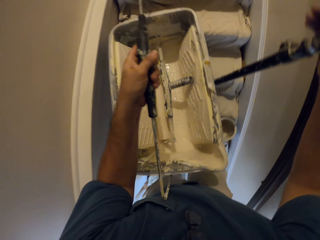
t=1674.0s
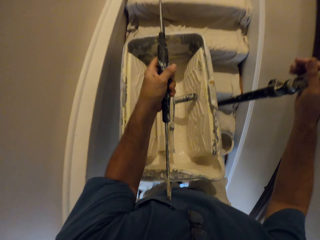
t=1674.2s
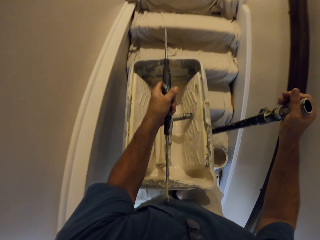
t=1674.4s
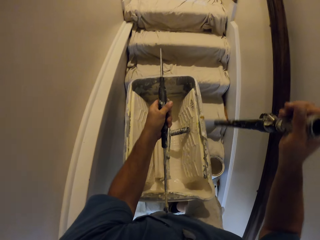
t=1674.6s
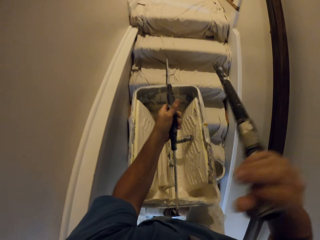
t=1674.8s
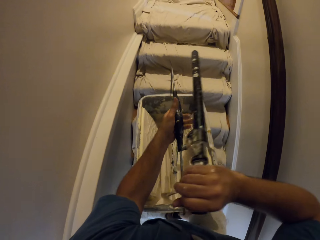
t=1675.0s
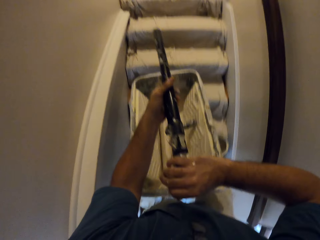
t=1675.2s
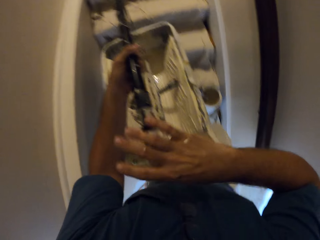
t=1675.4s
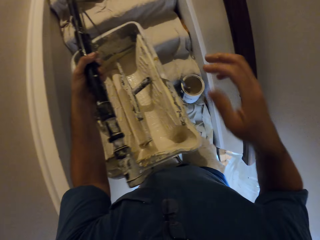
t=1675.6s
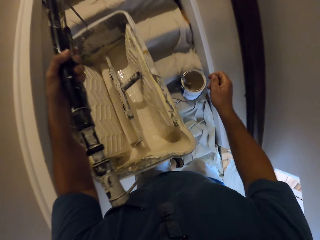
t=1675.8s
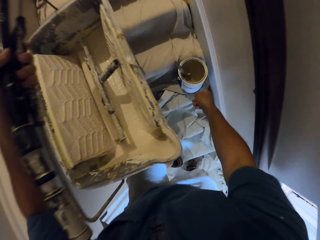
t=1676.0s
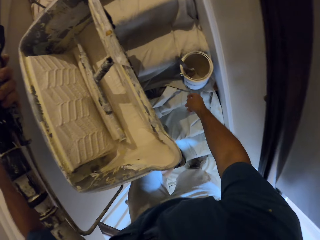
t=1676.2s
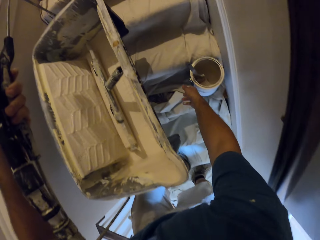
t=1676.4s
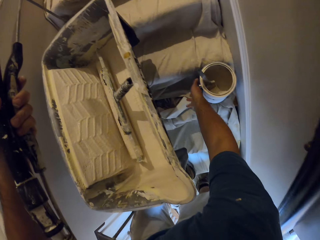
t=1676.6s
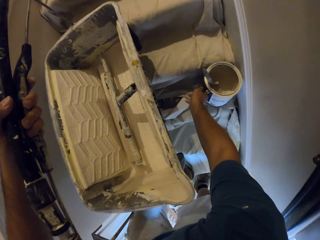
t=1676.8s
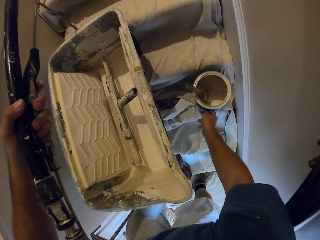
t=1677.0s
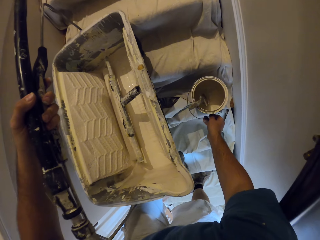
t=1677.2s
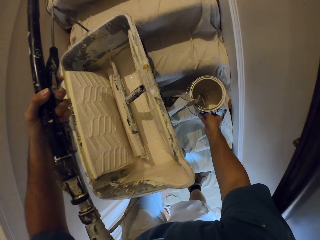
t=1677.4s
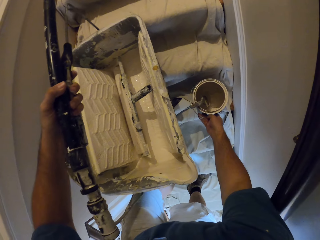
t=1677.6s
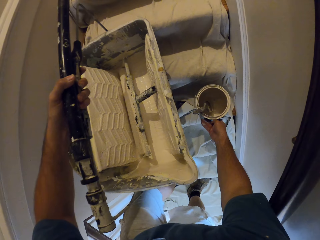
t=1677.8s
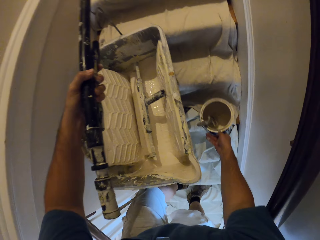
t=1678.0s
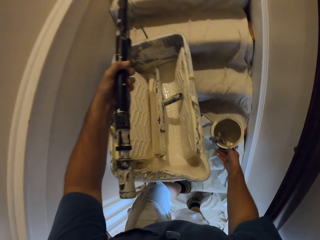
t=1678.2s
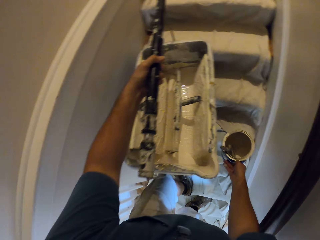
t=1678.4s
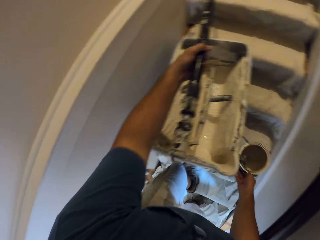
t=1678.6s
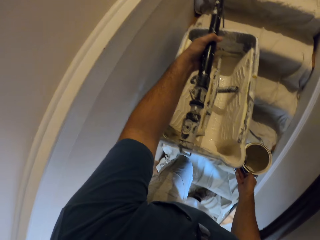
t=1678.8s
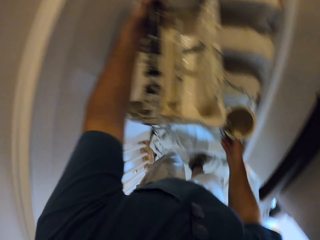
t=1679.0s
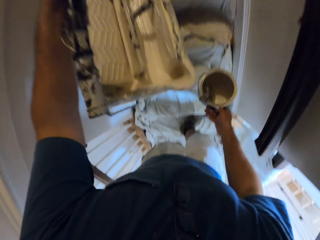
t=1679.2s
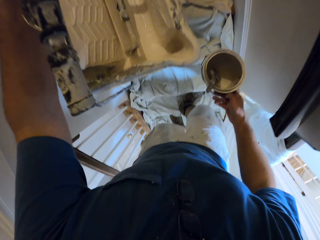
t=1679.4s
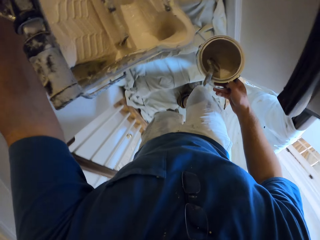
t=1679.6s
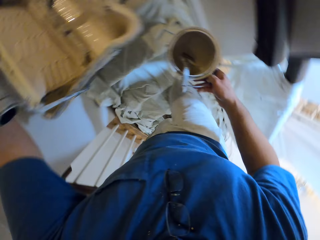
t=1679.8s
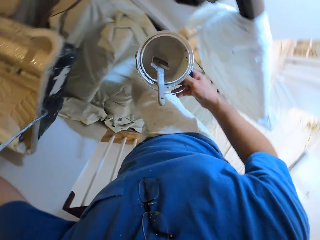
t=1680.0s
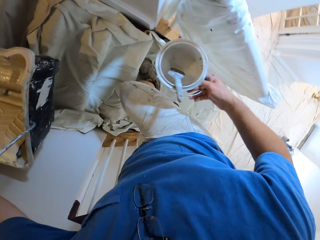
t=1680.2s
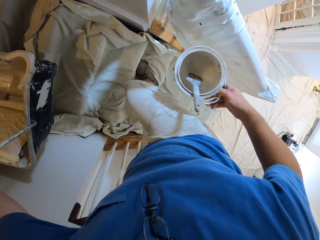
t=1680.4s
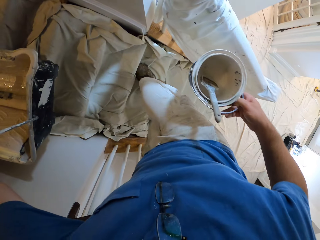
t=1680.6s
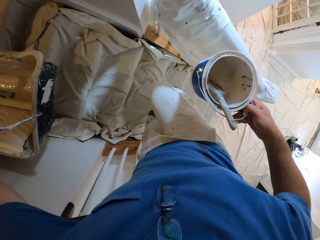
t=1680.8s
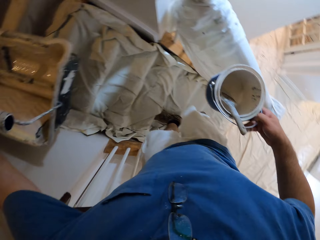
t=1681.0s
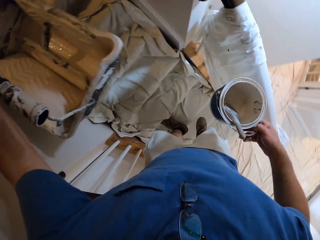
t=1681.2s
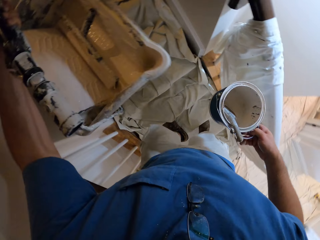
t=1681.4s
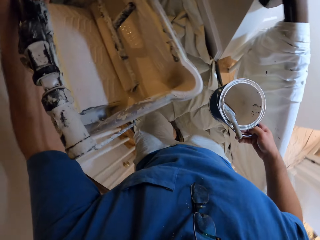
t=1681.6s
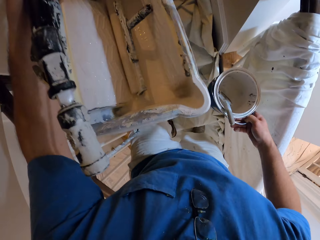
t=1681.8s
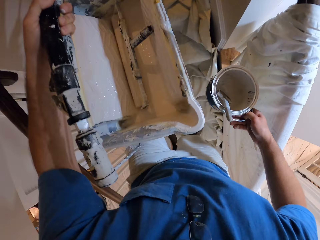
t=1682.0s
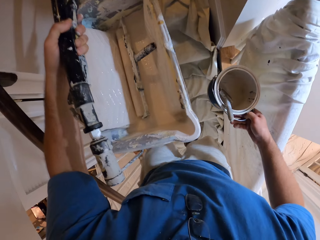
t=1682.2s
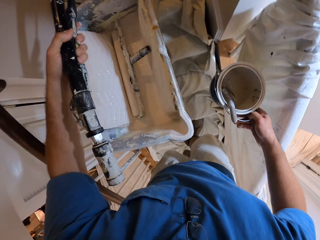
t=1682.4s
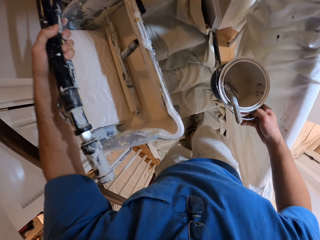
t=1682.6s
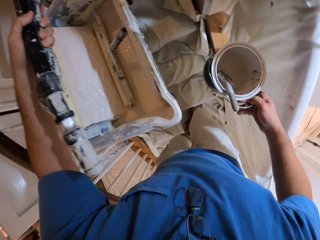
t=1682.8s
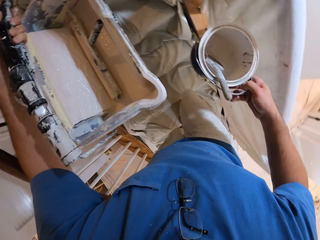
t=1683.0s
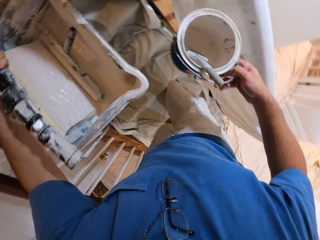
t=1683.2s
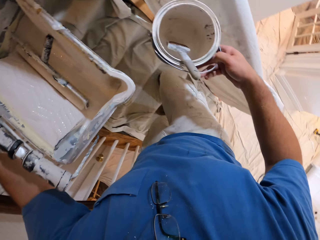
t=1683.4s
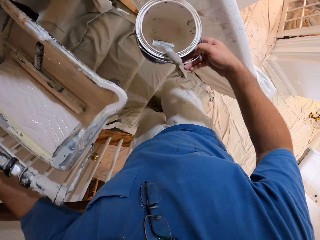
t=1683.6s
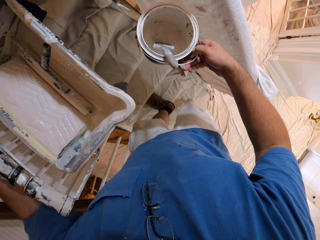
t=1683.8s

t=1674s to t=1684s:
The camera wearer passes the stick to his left hand. He holds the handle in the other hand. He carries a paint container with his right hand. He picks up the paint container from the stairs. He walks down the staircase.

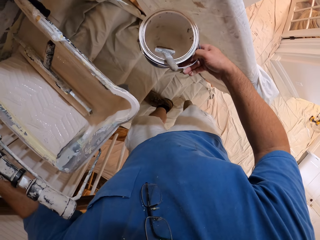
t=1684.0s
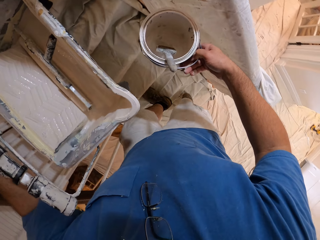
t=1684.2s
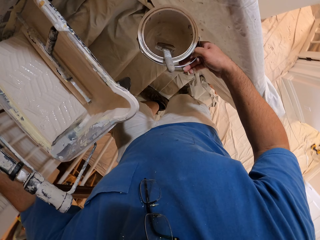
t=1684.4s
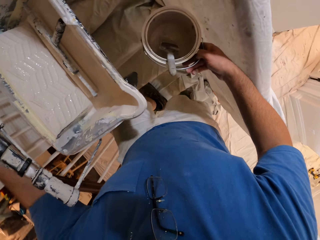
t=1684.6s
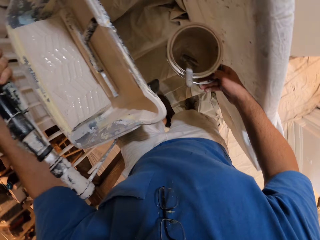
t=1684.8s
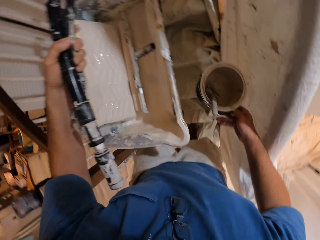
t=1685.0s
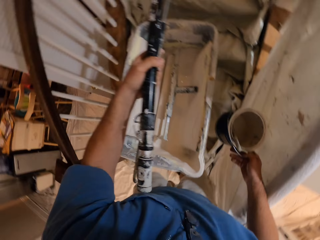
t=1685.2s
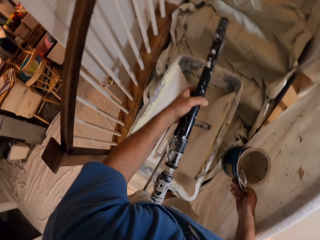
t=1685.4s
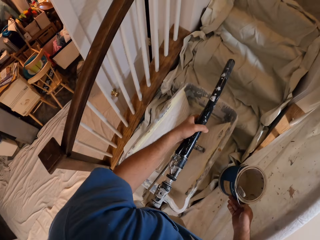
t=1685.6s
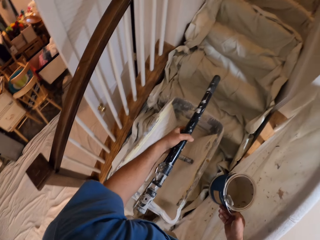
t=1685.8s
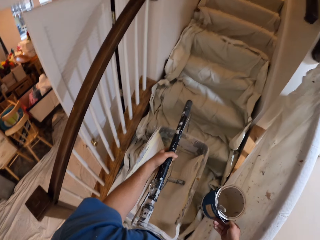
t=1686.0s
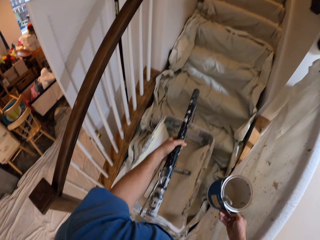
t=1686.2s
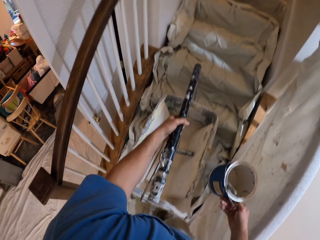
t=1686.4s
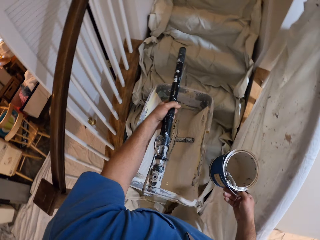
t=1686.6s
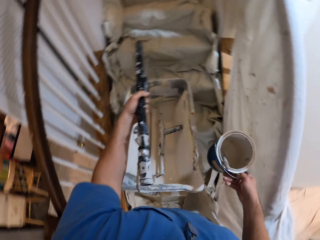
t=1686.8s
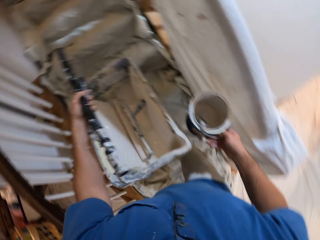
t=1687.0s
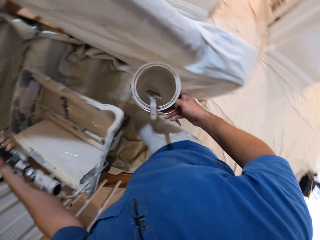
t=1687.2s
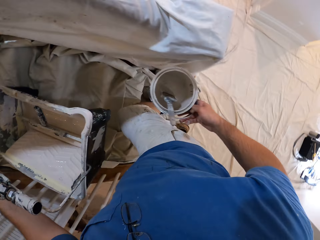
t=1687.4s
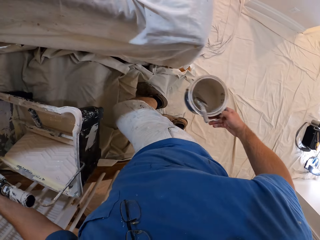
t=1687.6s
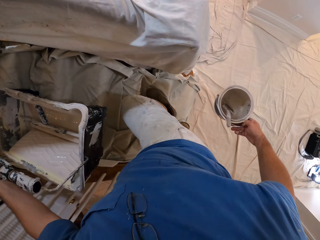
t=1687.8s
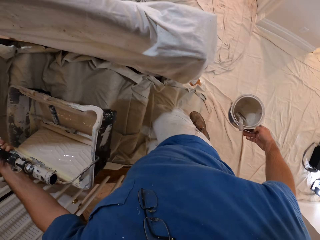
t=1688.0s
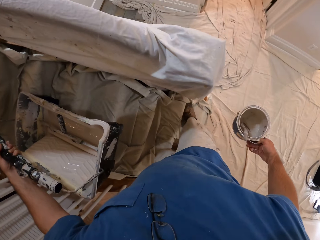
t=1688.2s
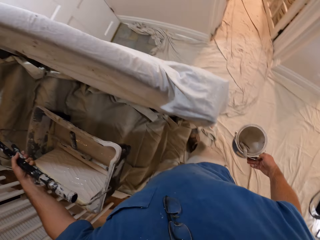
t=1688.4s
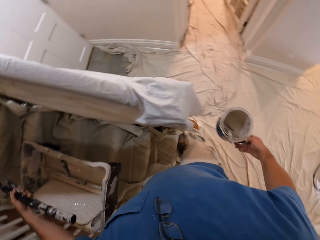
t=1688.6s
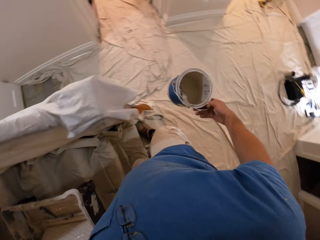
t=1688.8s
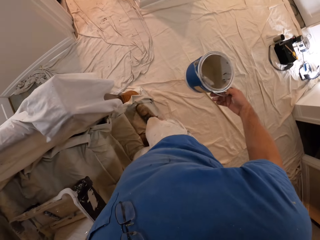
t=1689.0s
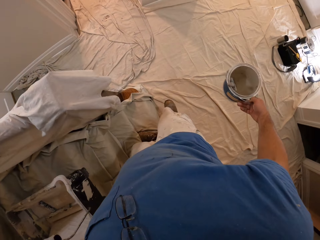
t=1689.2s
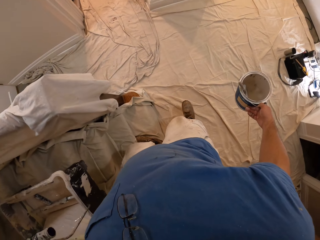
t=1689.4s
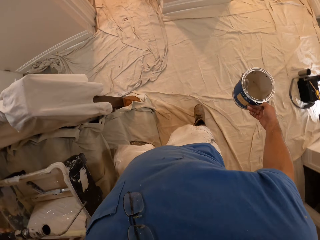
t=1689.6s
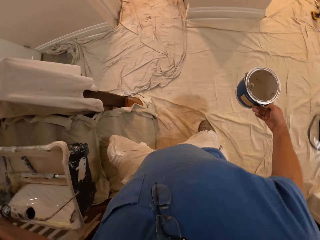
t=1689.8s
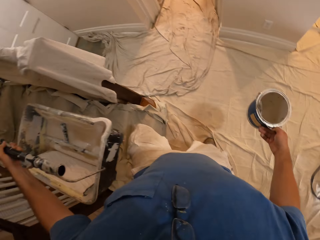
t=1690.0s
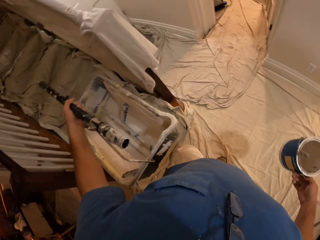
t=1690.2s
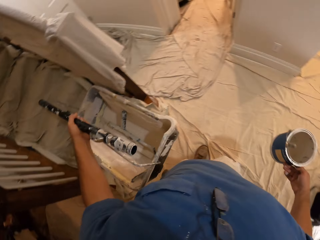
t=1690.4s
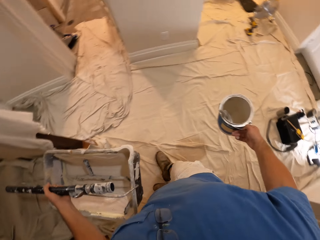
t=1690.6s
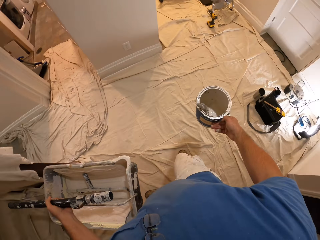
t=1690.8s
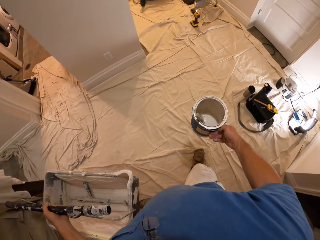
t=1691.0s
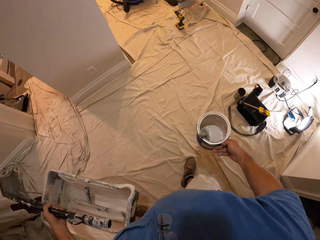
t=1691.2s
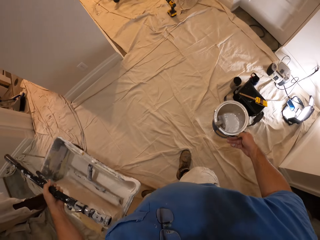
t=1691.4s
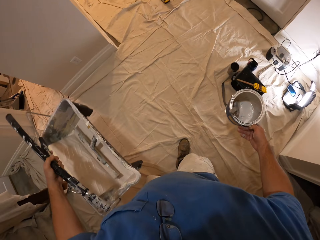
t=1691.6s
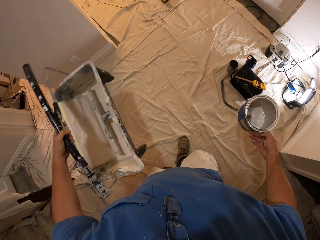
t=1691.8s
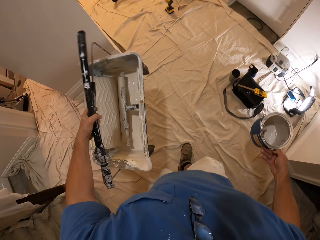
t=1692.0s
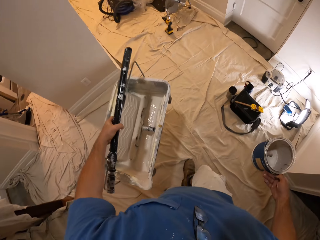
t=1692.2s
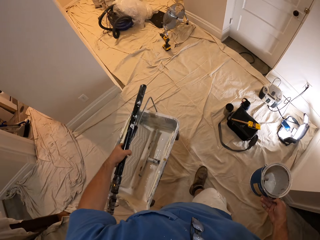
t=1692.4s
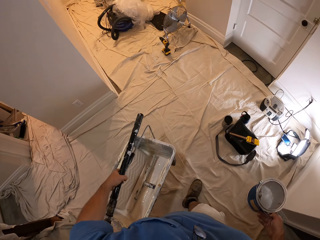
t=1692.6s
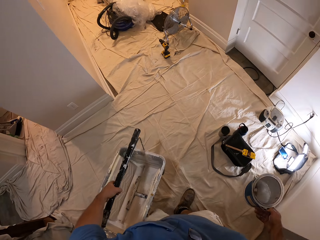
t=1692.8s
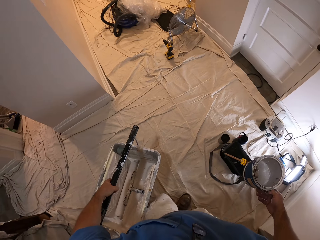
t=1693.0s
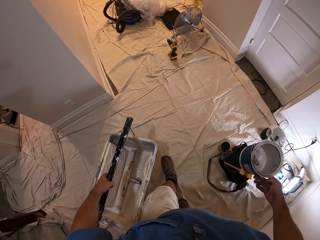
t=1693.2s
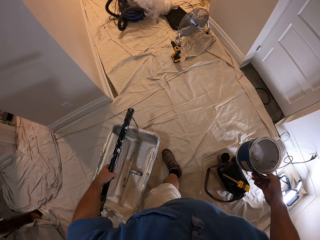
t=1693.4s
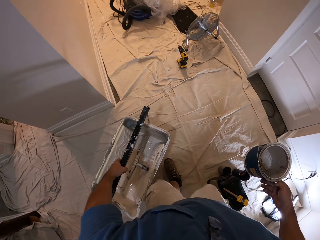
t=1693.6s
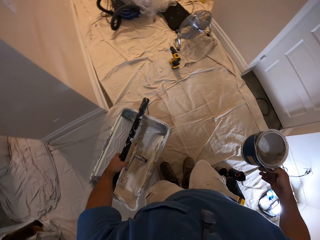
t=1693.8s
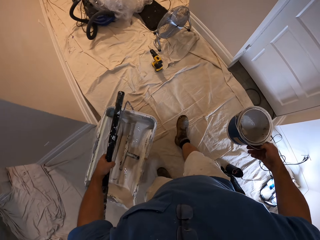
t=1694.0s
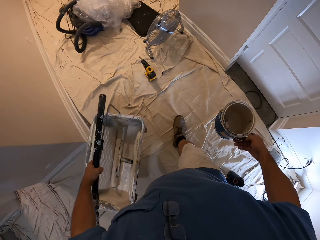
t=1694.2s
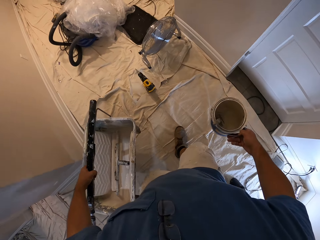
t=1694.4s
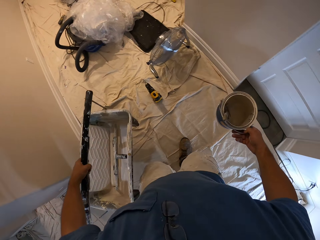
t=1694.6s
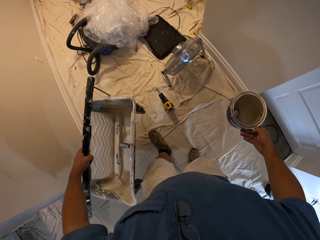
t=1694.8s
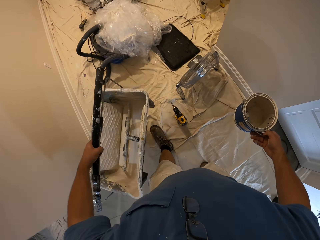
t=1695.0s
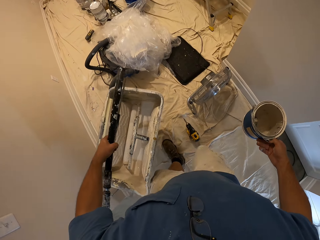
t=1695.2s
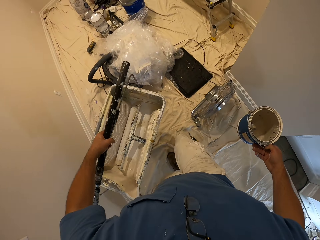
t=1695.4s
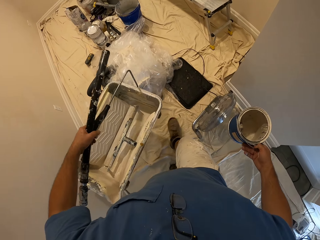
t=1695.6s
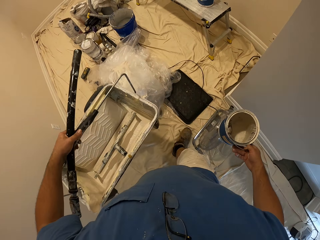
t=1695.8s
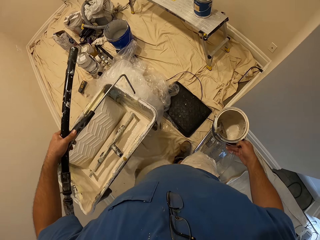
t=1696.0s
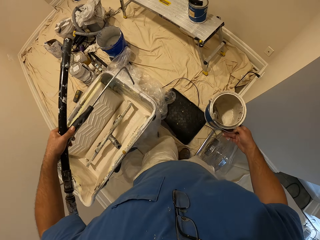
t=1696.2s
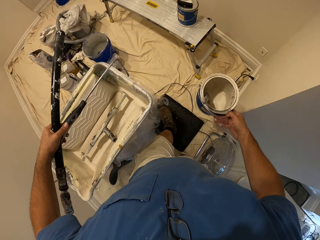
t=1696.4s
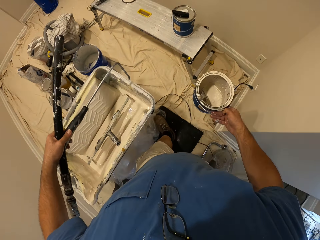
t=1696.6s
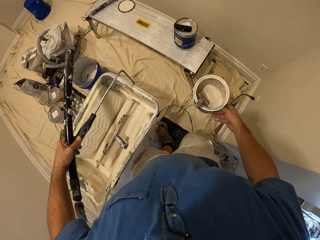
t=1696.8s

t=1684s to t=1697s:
The camera wearer puts the bucket of paint on the stairs. They walk down the stairs. They walk toward the bench.
